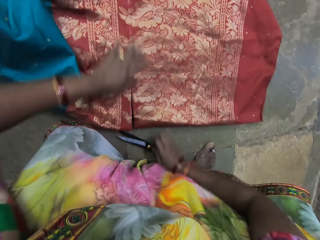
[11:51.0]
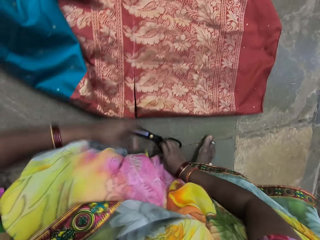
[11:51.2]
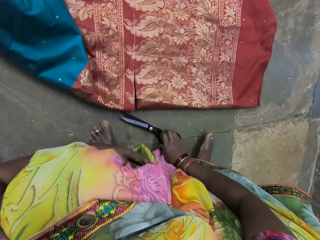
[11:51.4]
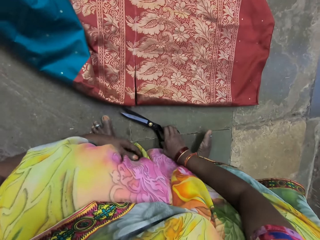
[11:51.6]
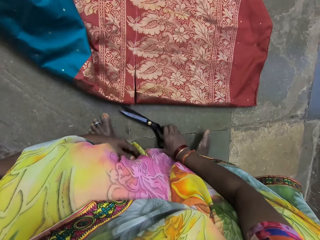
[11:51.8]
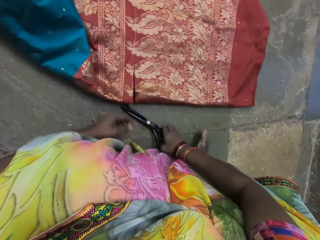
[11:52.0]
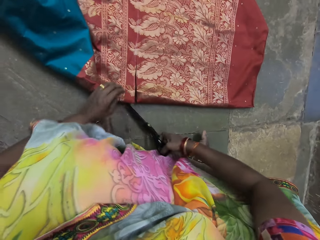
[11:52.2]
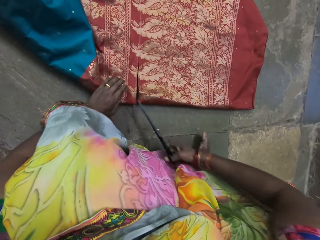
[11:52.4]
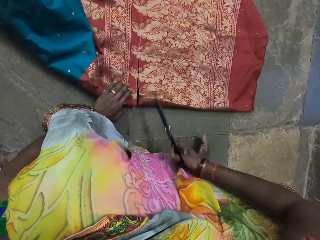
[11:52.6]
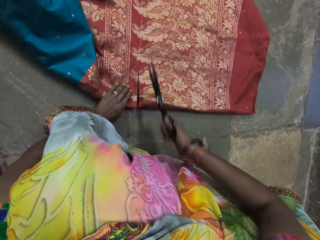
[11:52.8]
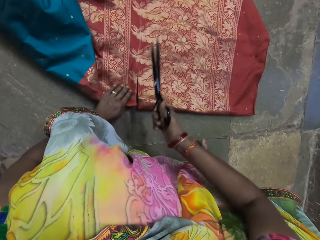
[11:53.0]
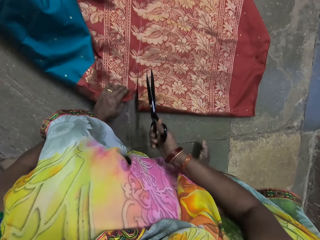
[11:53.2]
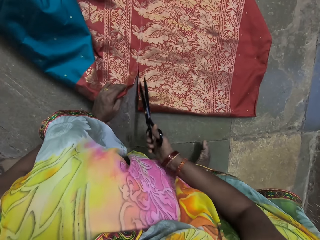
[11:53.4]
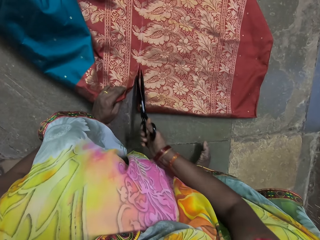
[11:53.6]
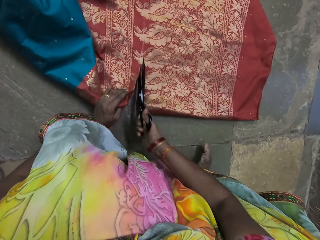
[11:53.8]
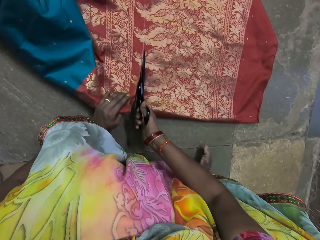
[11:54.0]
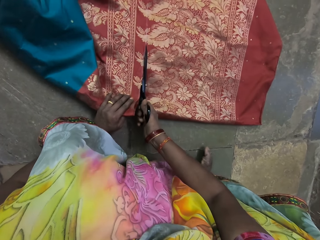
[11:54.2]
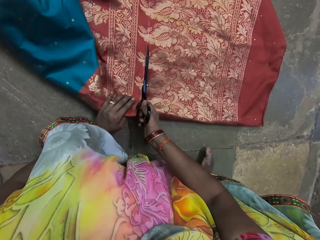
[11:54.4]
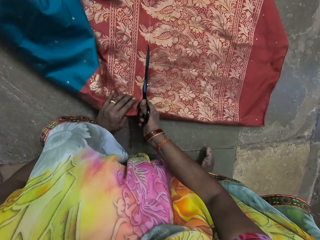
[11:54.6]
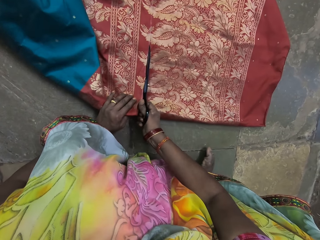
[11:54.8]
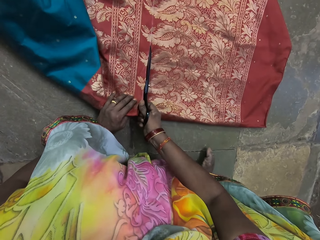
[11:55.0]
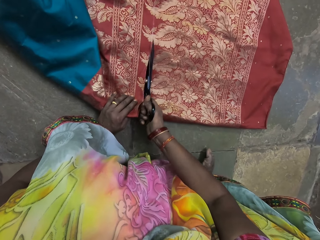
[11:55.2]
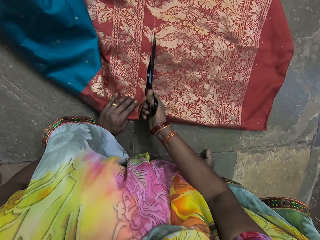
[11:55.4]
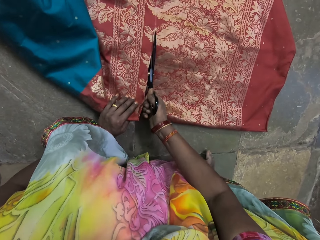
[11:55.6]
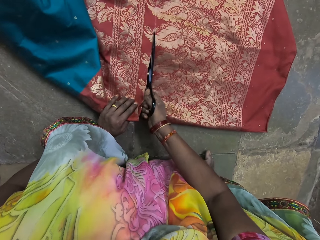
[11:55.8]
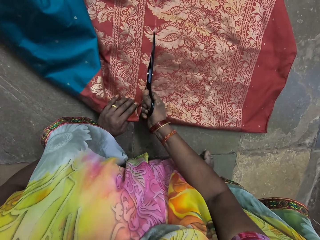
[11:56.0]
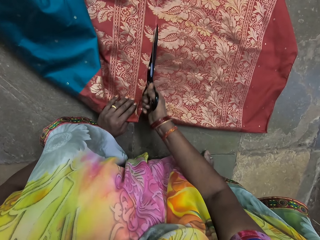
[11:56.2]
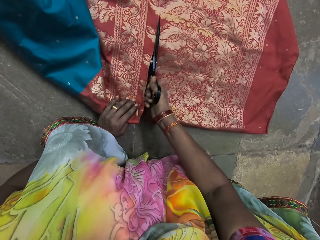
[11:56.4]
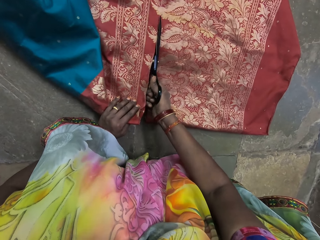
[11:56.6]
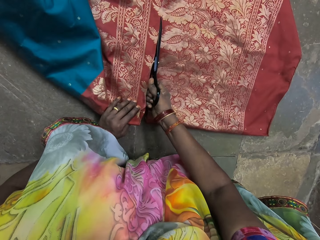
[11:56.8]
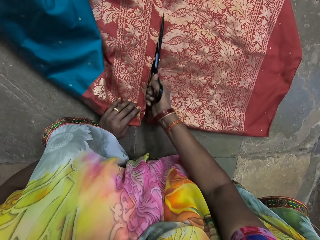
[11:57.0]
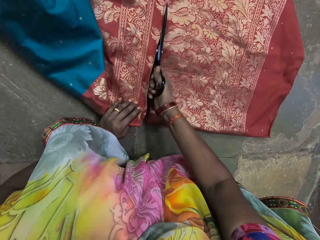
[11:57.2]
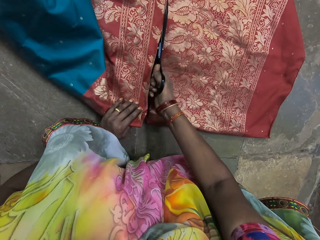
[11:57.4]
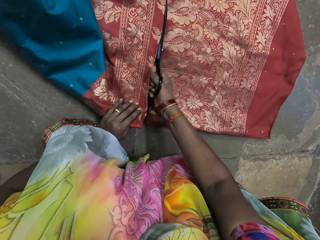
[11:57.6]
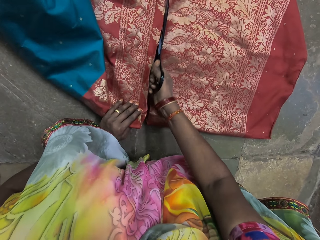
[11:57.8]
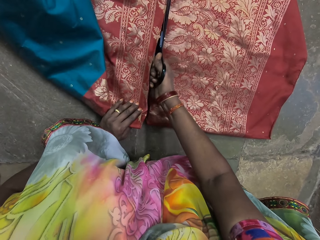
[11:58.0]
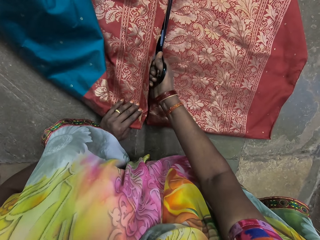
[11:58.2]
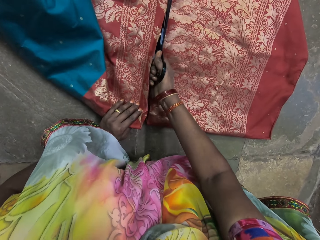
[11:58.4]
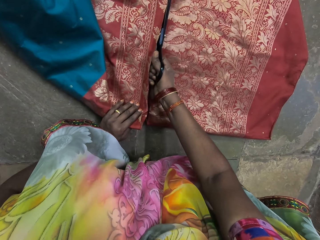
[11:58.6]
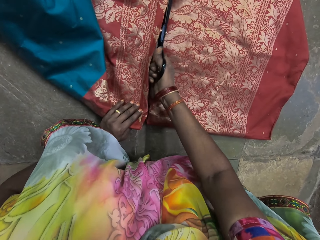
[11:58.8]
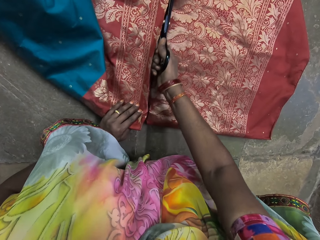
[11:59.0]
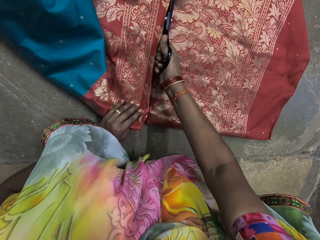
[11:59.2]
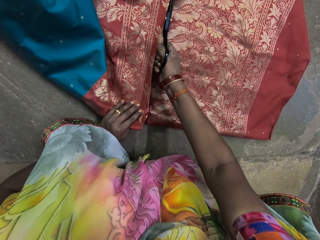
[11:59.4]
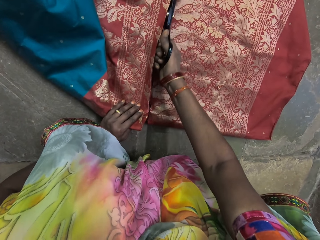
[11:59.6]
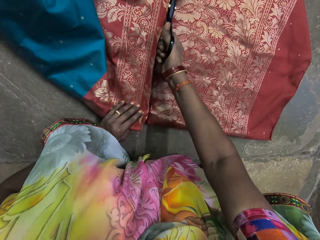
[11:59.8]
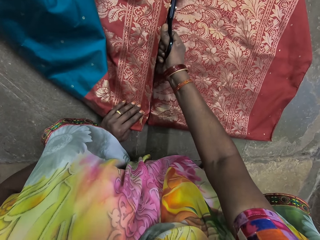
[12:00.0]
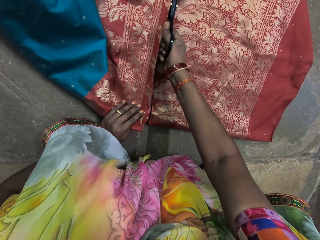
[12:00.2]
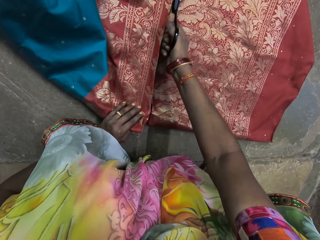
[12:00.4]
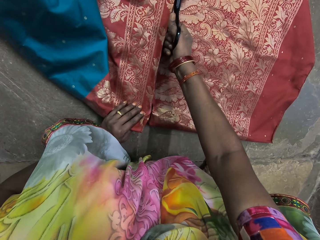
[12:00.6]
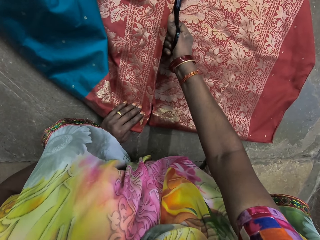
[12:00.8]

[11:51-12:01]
The camera wearer takes the pair of scissors from the floor with her right hand. She places her left hand on the cloth on the floor. She lifts the cloth on the floor with her left hand. She cuts the cloth on the floor with the pair of scissors in her right hand.

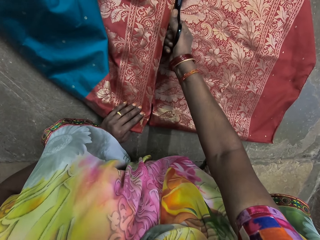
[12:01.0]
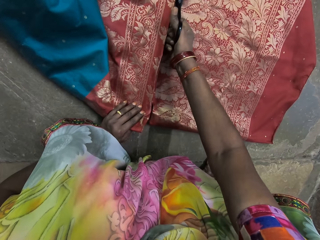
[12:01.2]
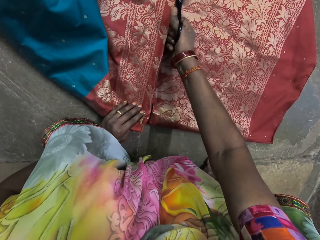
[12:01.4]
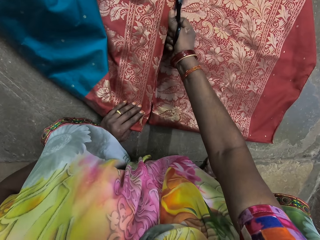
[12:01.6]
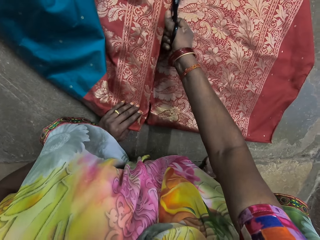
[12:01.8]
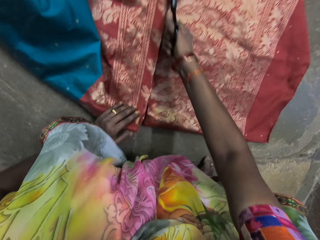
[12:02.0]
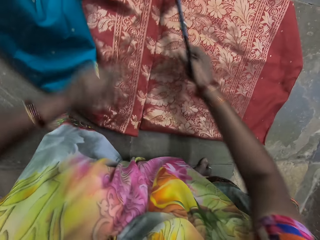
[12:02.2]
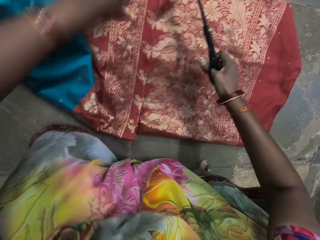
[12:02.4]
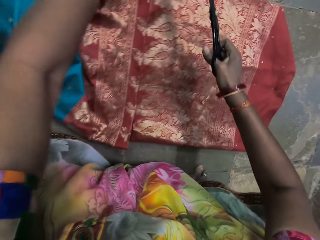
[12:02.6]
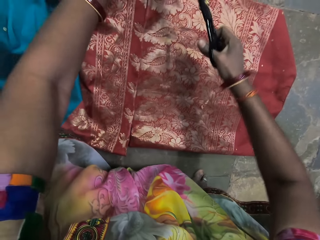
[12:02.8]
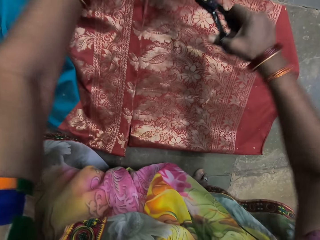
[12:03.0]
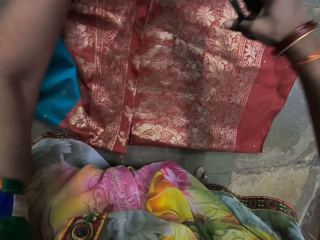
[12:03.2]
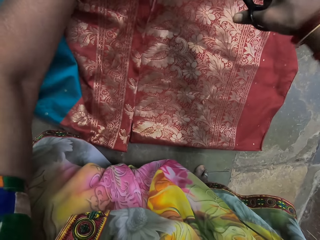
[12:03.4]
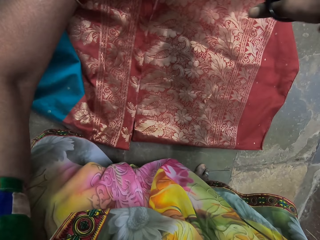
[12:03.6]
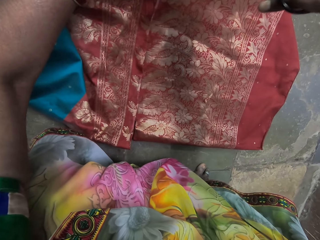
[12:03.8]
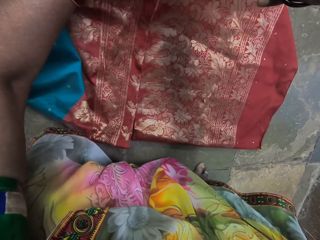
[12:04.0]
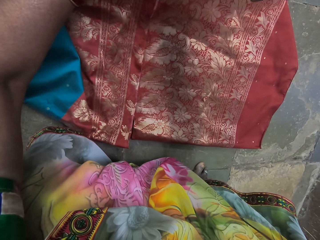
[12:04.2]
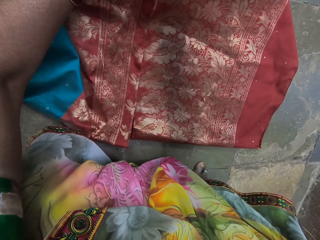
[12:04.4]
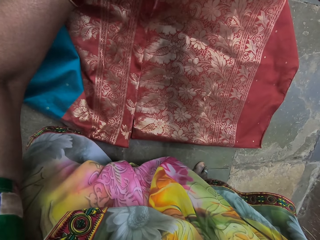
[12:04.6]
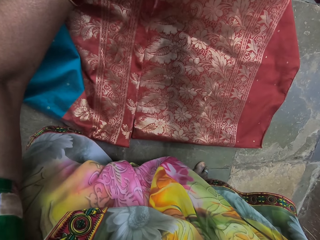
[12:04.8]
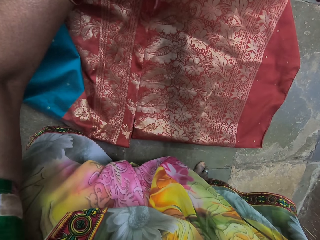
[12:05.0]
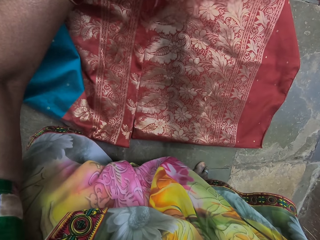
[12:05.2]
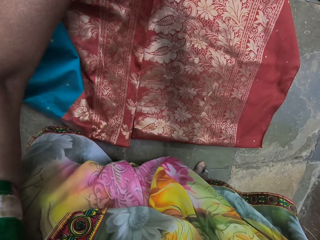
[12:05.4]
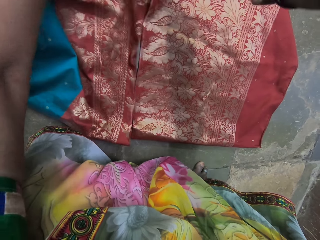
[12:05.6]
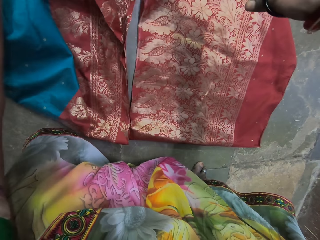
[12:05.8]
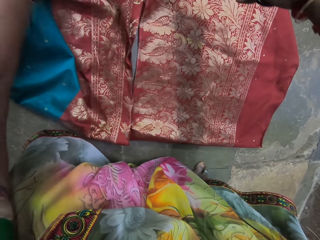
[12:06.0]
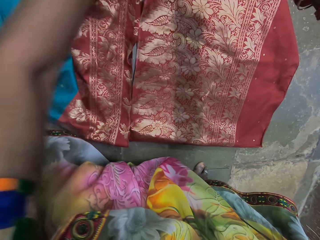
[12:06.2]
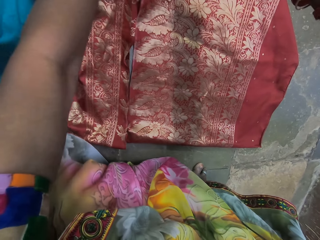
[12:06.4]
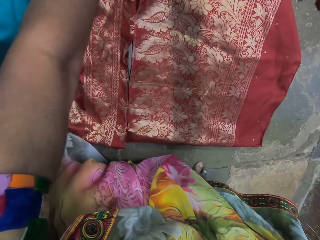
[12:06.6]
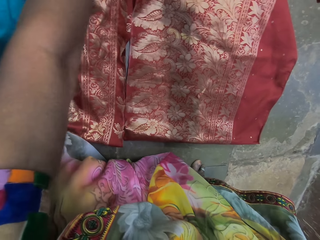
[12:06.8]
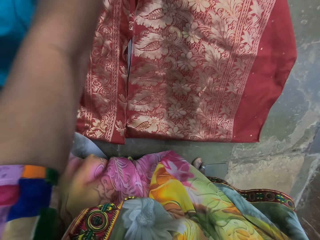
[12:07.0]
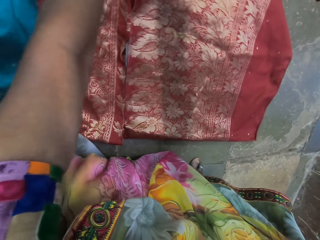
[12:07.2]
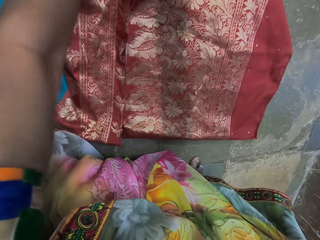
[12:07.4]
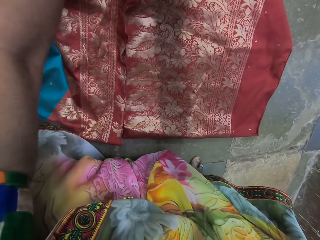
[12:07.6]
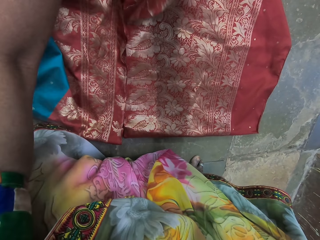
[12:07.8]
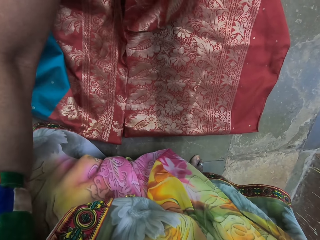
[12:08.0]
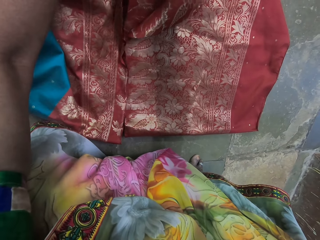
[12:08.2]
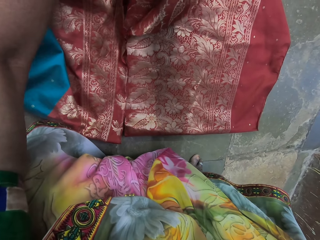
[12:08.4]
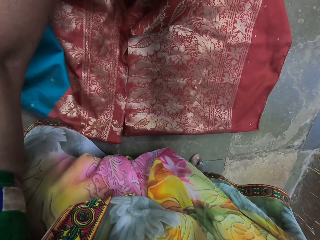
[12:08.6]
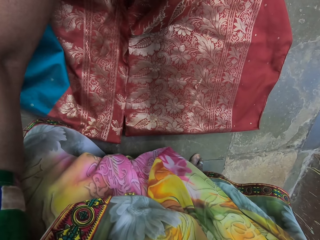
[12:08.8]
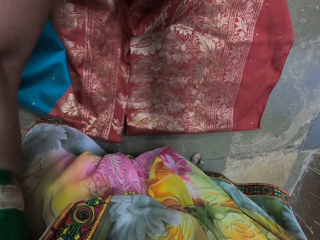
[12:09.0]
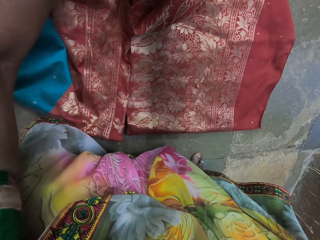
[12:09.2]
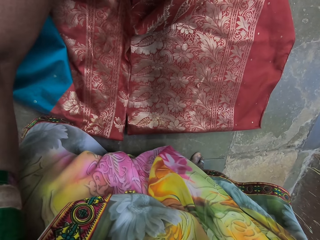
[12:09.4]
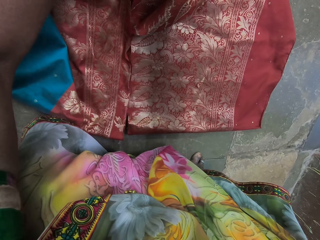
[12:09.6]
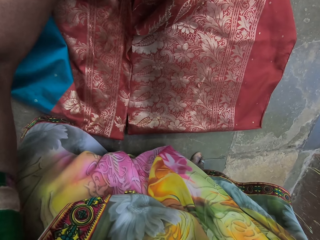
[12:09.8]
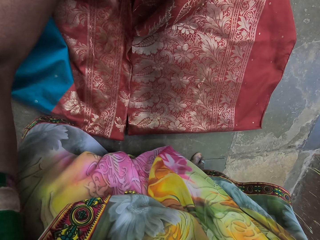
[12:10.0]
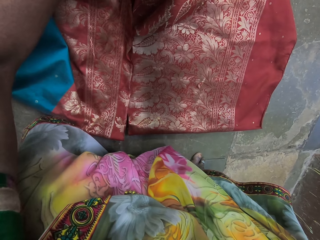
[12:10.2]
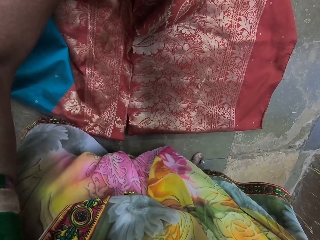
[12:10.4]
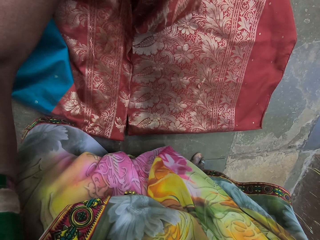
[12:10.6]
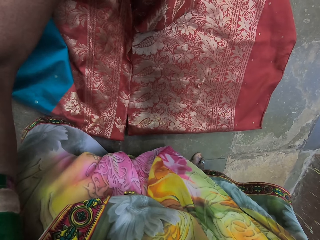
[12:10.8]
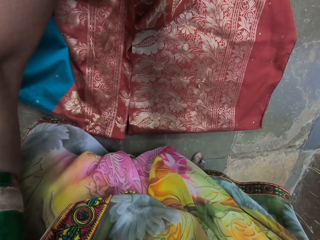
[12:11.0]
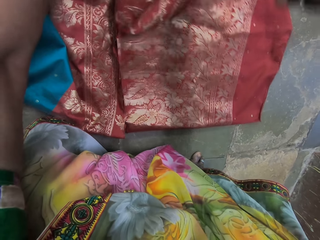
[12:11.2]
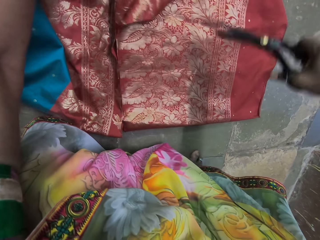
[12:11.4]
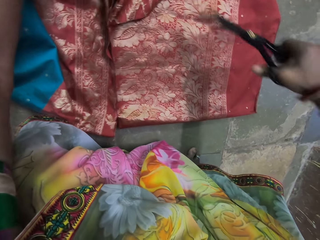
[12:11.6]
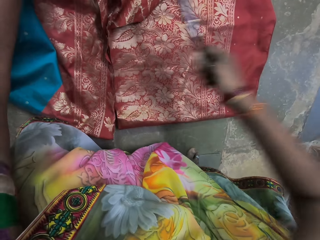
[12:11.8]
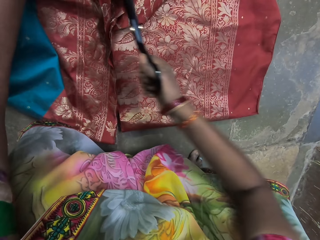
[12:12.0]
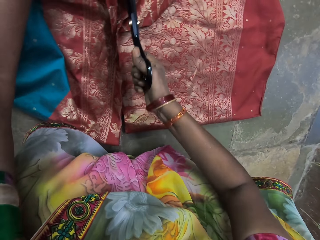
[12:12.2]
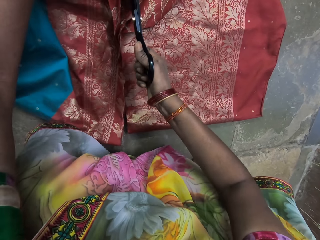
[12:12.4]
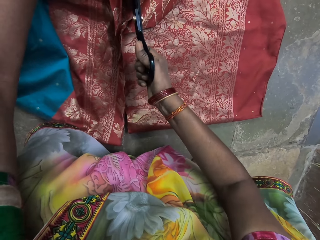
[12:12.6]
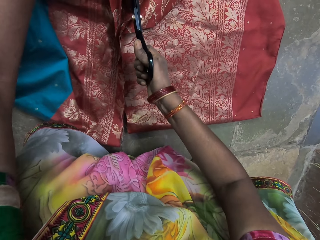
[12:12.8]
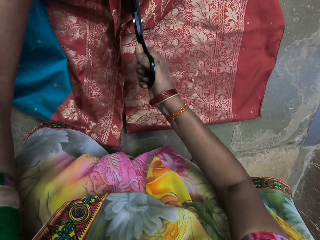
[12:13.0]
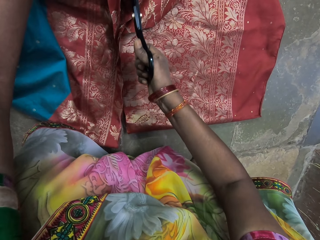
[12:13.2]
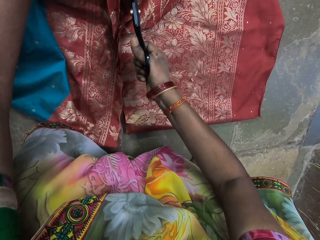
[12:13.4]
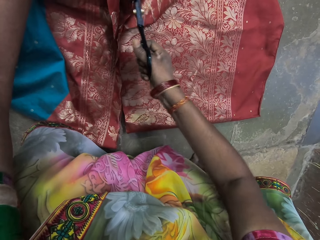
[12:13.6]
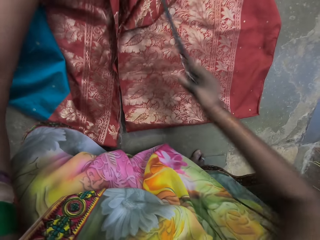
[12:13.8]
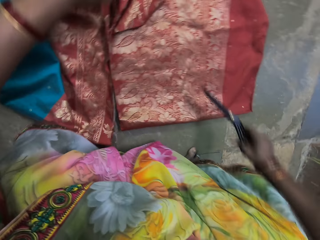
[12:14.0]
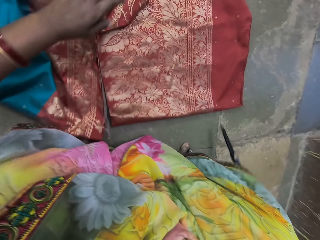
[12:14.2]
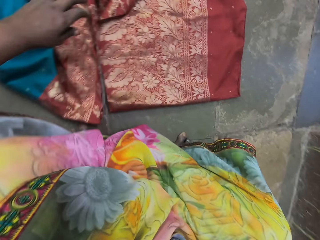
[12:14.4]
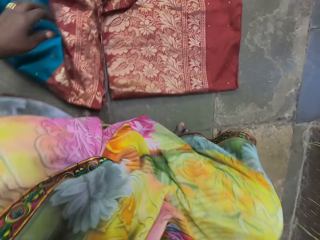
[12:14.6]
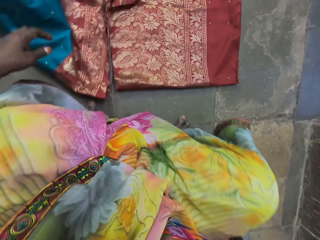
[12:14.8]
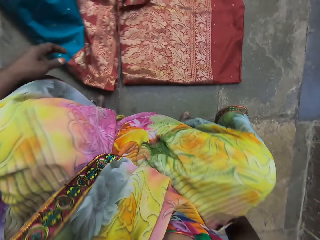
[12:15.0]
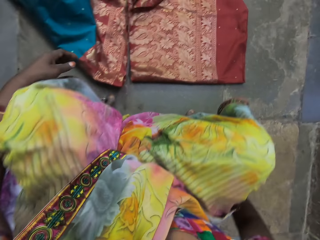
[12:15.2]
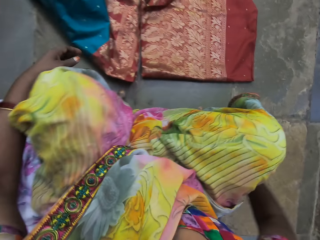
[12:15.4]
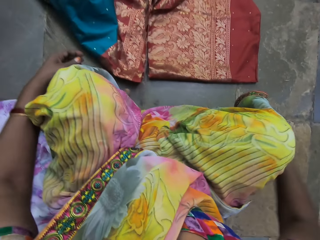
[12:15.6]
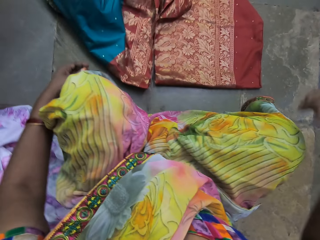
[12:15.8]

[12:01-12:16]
The camera wearer removes the pair of scissors from the cloth with her right hand. She cuts the cloth with the pair of scissors in her right hand. She cuts the cloth on the floor with the pair of scissors in her right hand. She puts the pair of scissors on the floor with her right hand.
